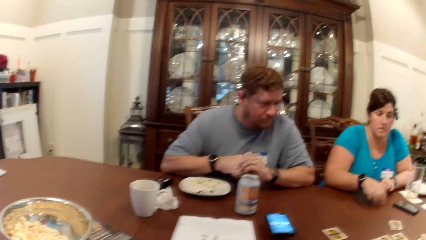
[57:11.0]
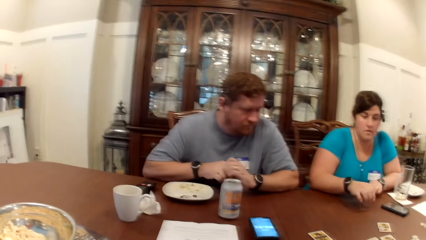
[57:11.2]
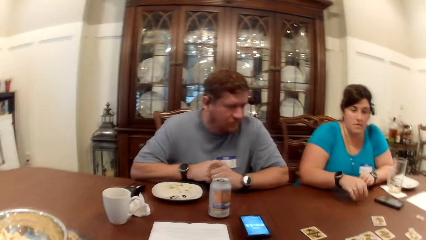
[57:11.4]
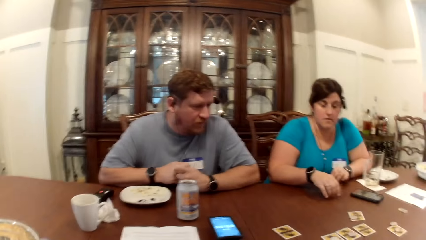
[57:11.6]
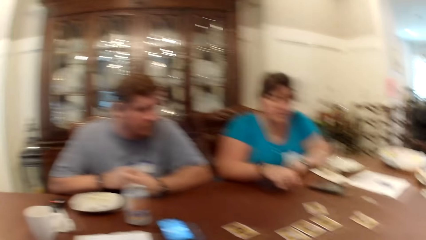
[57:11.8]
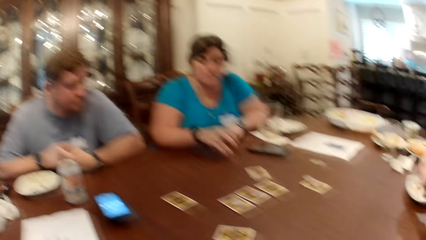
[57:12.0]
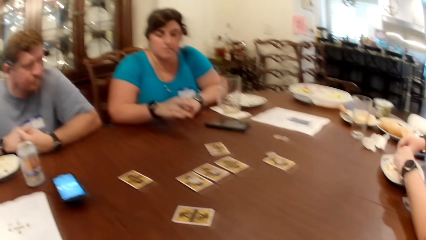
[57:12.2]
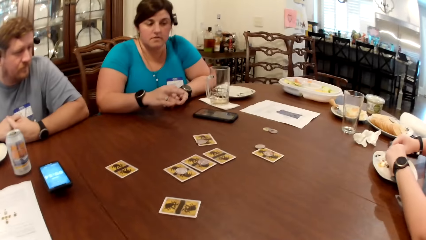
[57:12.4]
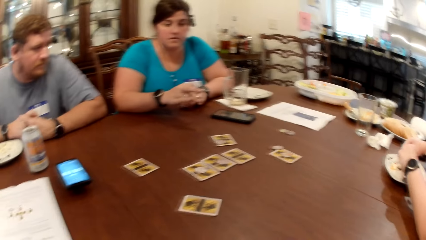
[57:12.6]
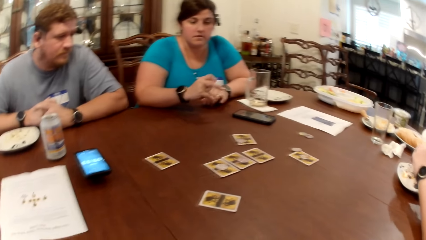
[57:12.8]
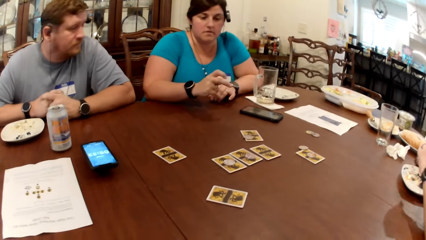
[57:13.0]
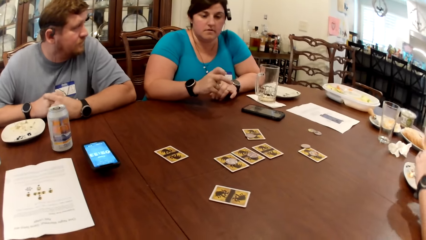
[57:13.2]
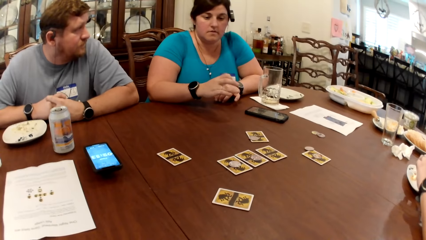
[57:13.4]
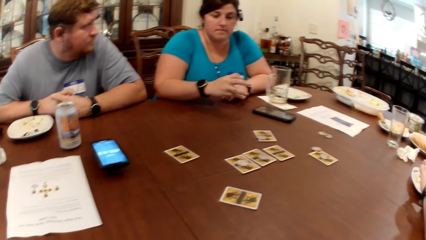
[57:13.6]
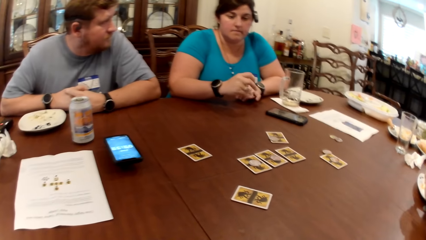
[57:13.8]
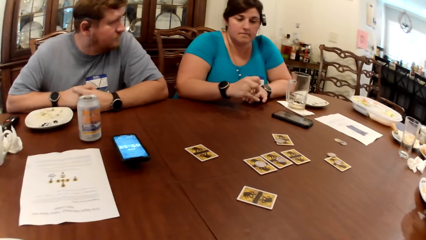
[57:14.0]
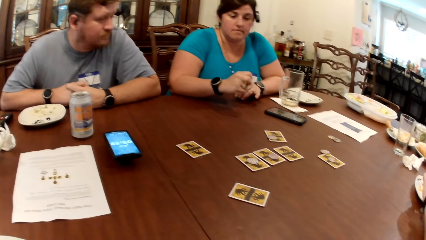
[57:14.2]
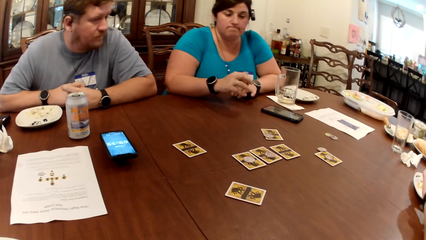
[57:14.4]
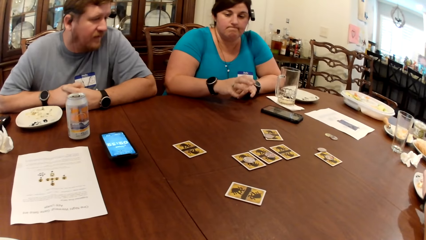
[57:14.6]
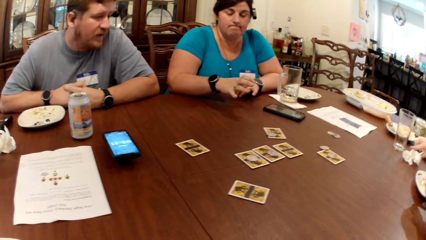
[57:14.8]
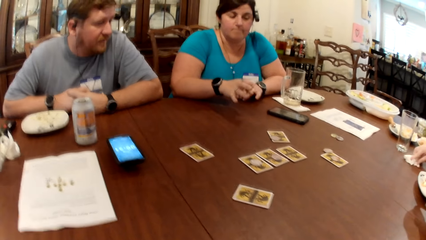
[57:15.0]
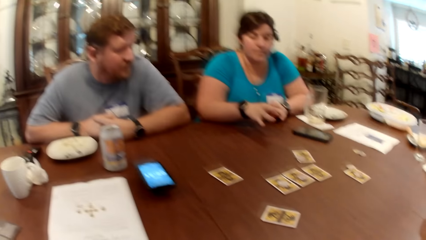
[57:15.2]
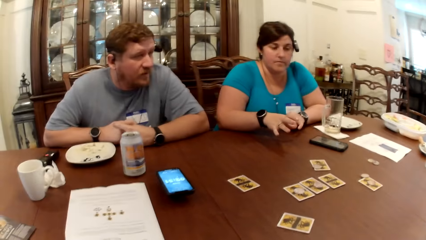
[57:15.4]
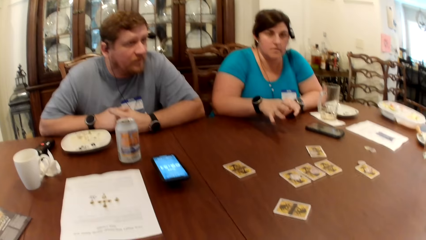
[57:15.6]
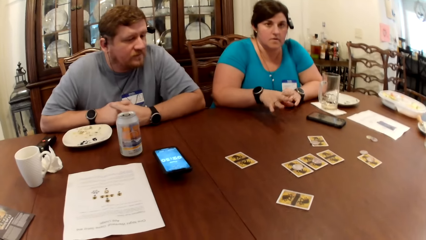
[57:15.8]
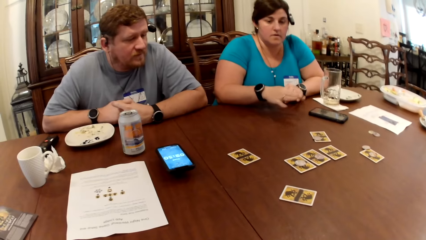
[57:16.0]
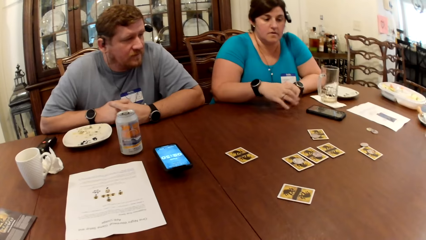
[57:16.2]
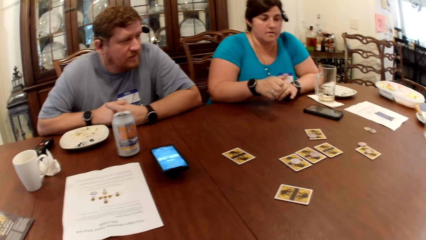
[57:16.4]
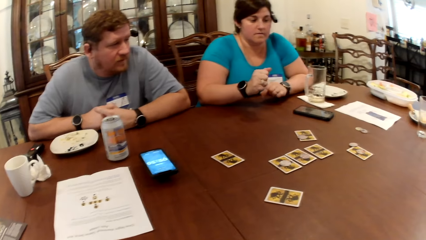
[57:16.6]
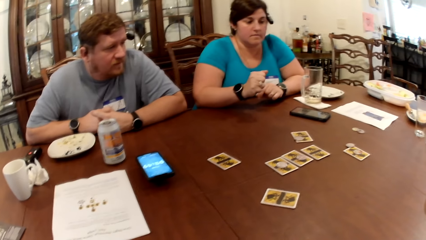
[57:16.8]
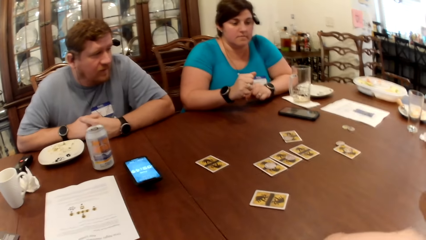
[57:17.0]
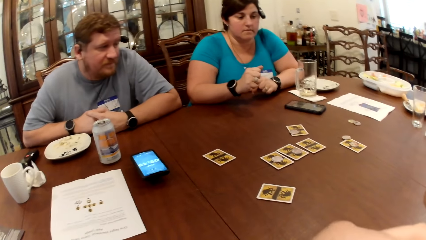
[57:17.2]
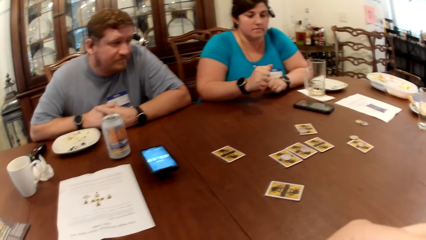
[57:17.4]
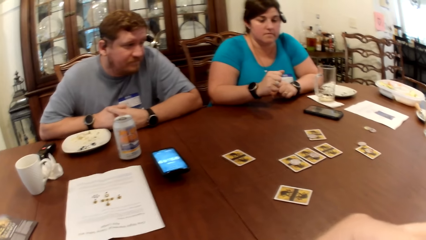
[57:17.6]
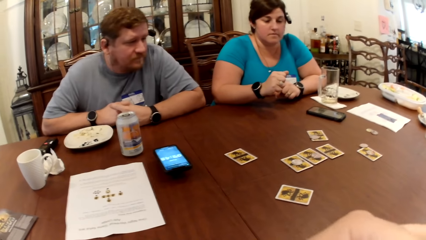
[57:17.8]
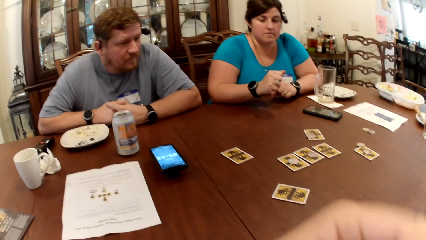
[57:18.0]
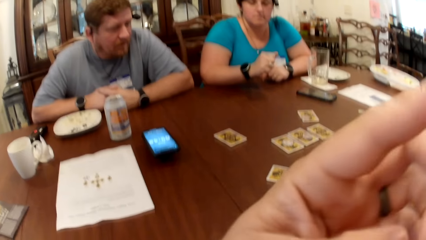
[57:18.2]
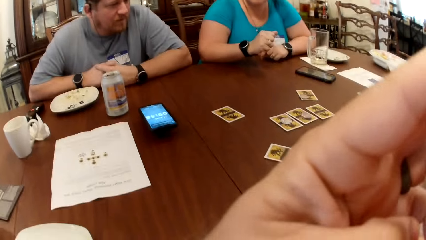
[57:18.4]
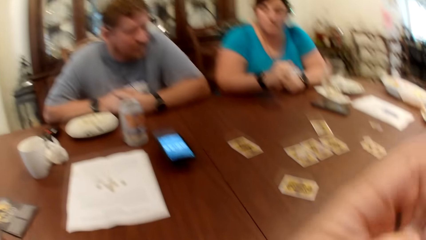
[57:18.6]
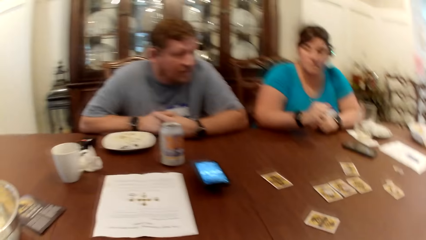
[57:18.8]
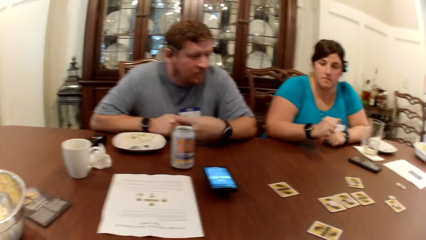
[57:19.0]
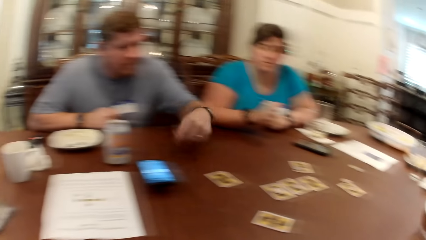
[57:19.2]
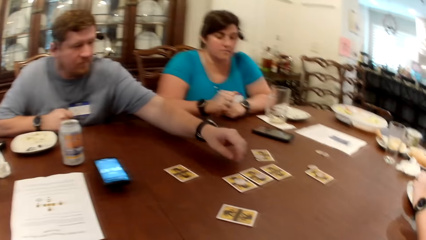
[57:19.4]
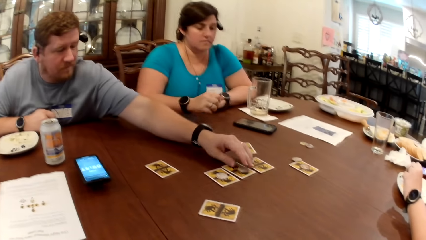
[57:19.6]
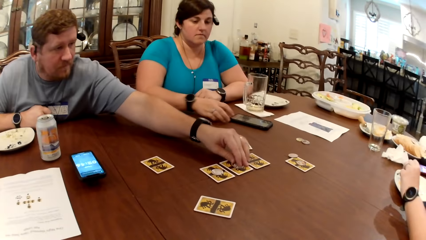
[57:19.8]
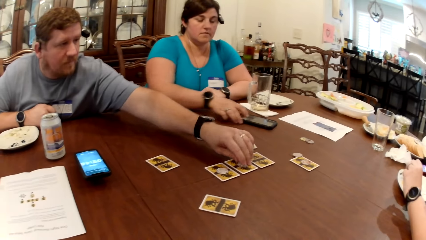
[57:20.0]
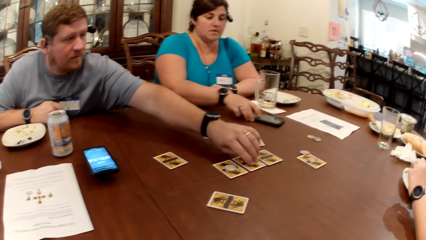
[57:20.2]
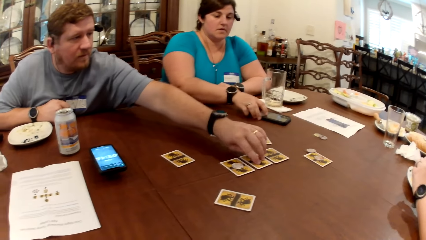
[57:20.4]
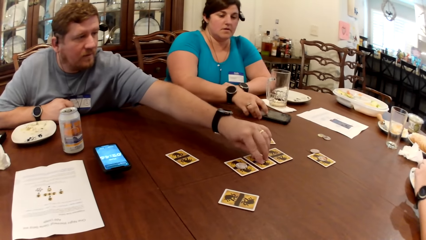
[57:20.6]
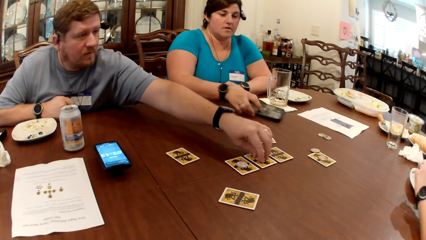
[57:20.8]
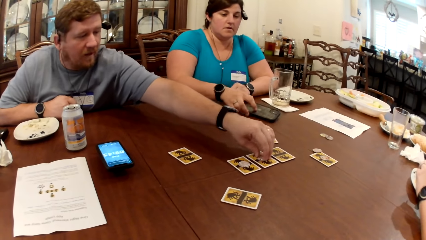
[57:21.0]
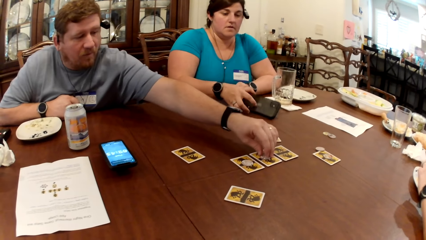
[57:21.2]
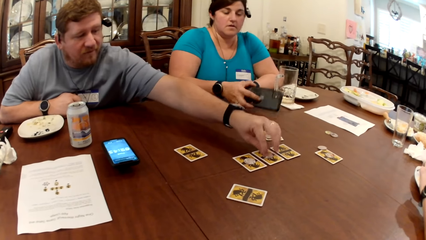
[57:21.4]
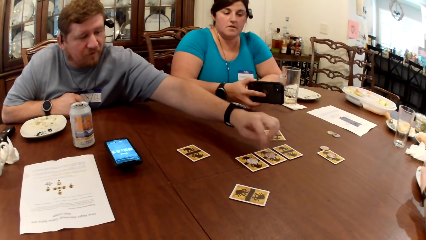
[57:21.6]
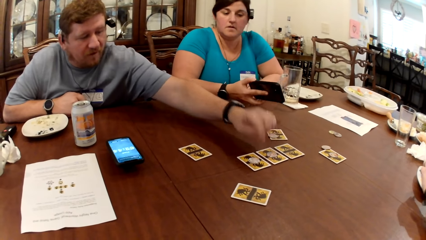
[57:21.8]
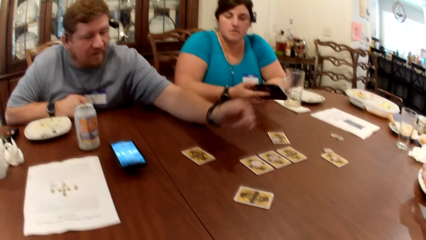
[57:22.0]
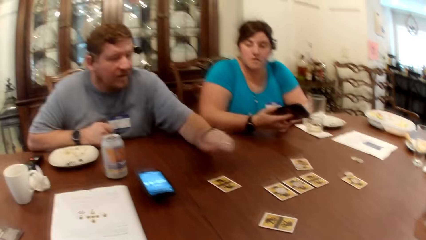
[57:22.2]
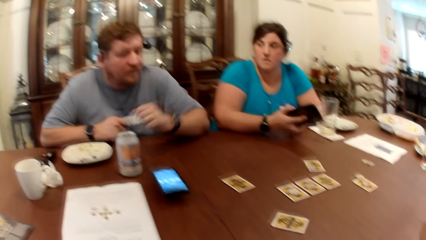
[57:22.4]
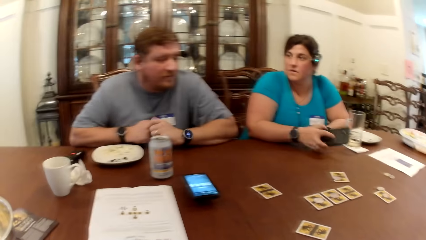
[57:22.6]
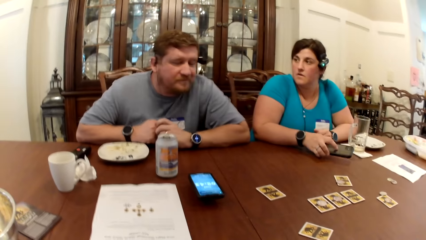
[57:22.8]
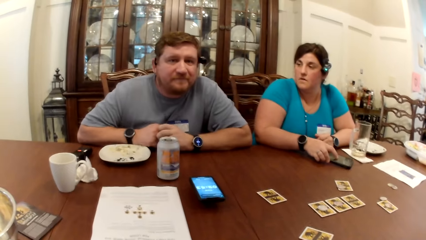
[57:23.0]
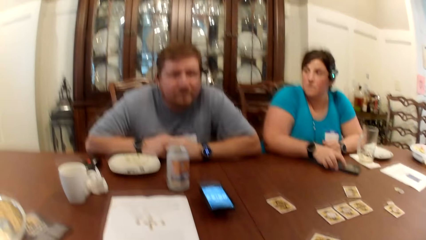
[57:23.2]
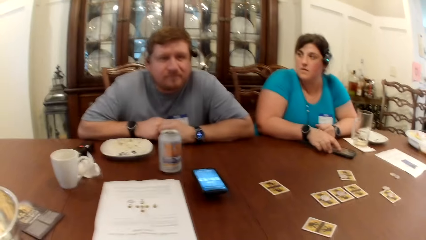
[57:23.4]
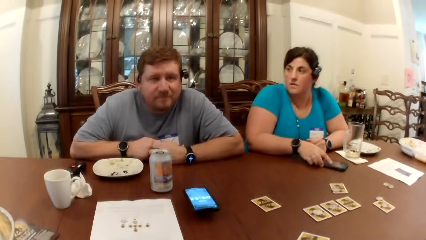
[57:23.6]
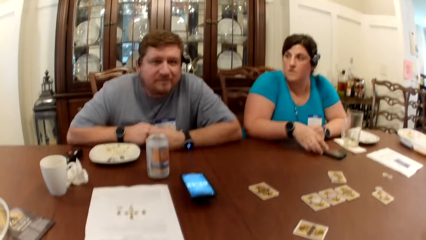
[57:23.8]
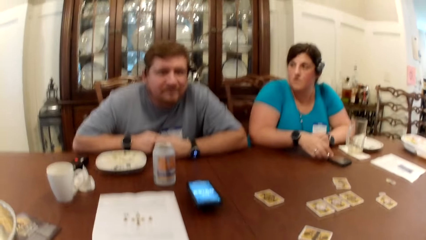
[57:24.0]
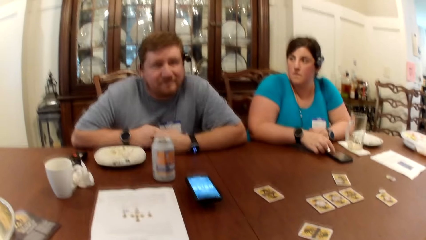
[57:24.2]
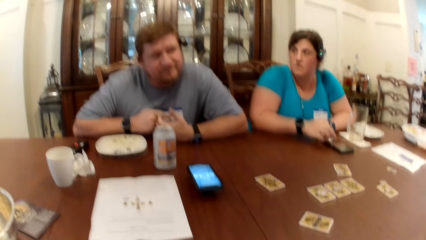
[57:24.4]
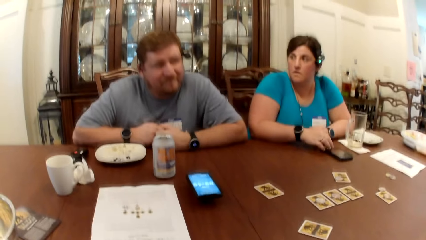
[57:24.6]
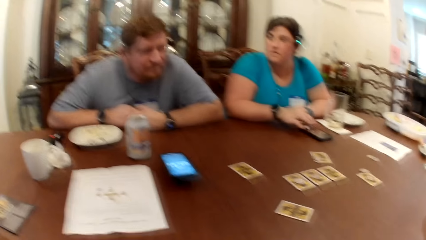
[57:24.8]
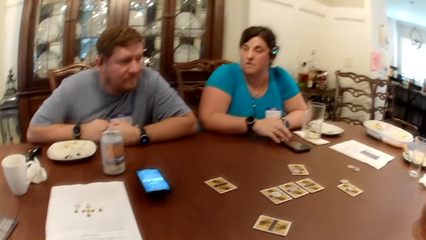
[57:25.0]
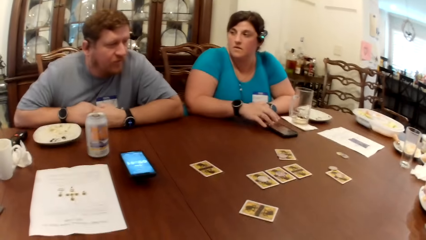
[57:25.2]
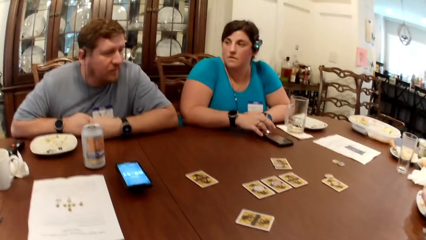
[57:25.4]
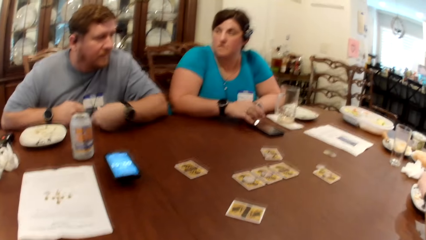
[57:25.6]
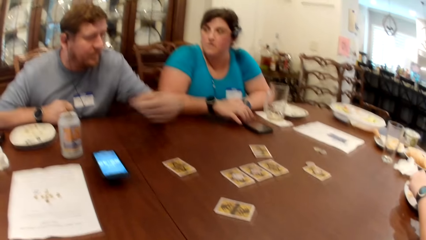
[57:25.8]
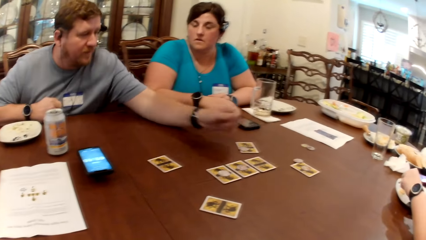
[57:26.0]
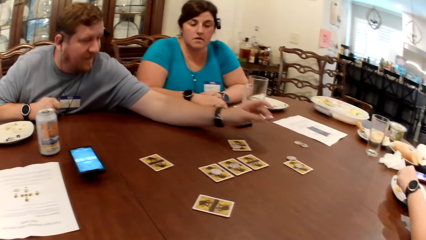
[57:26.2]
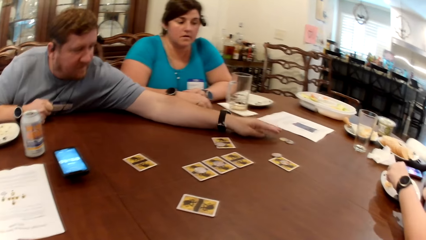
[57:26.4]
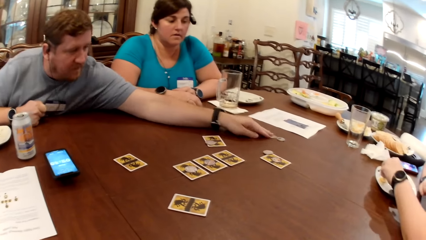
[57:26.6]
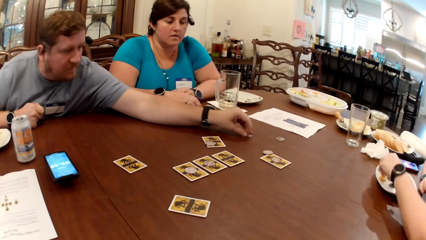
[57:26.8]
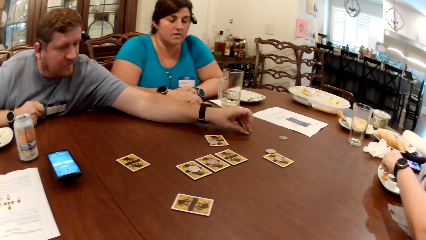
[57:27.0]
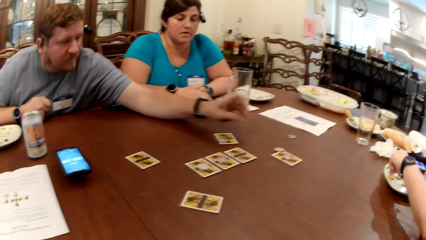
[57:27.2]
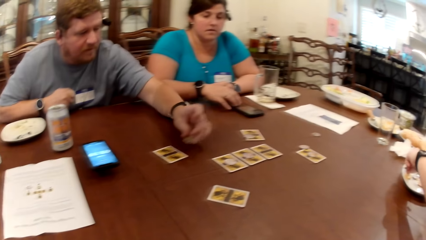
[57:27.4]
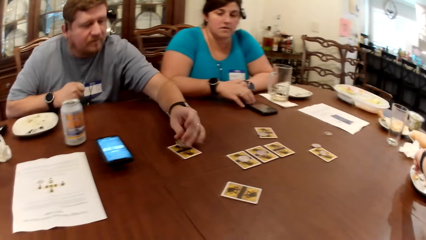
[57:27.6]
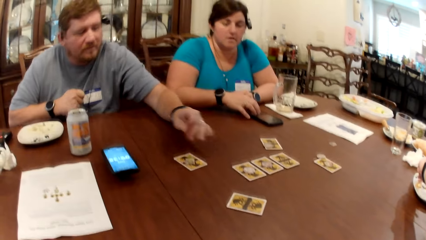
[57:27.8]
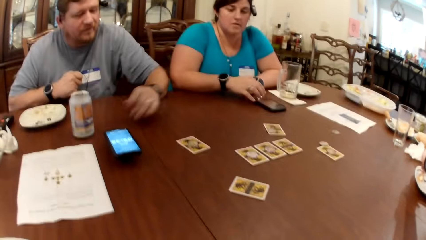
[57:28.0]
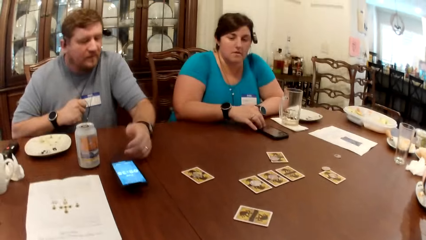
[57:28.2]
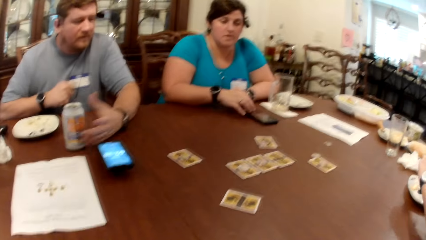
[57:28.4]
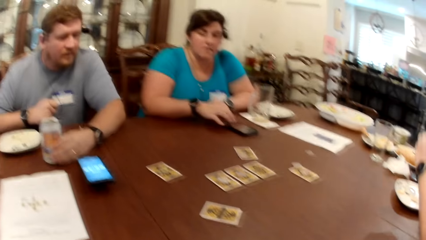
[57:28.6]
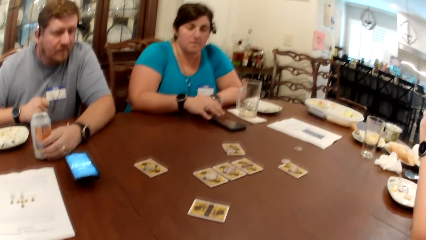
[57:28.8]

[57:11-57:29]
The camera wearer looks around. They converse with a man. The man touches the coin on the table with his left hand and picks the card on top of the table. A woman picks a phone on the table with her right hand. The man converses. The woman drops the phone on the table with her right hand. The man moves the coin on the table with his left hand and picks the card on top of the table. The man touches the can of beer on the table with his left hand.
